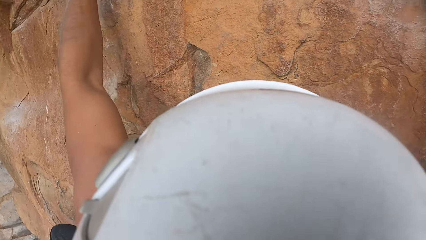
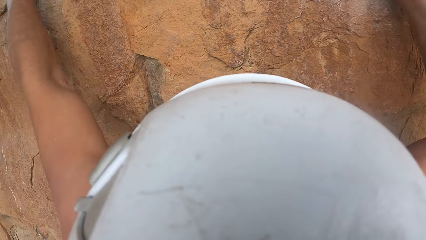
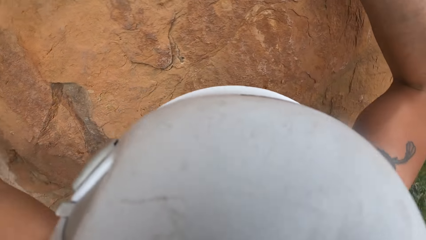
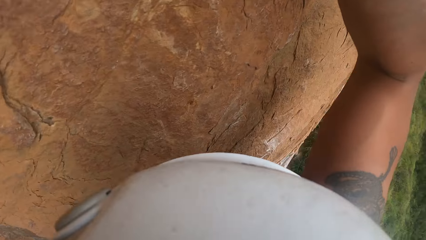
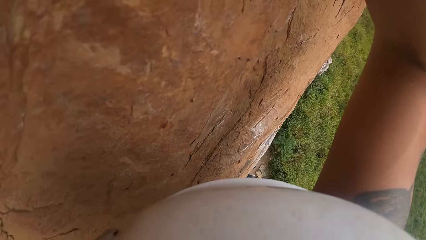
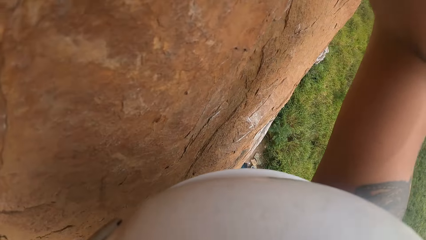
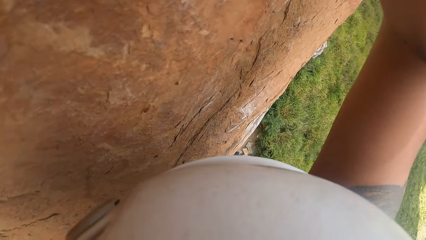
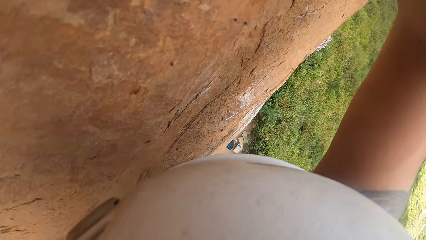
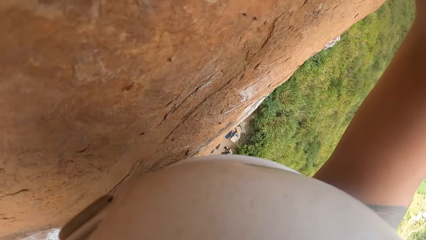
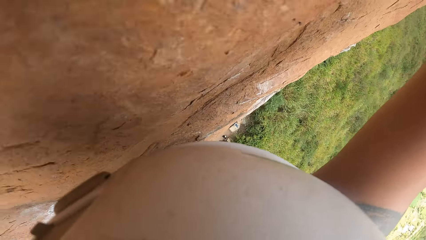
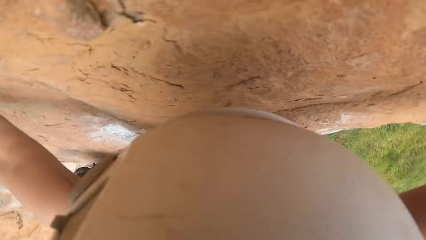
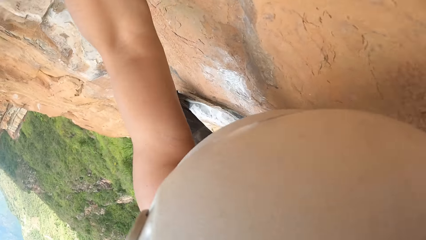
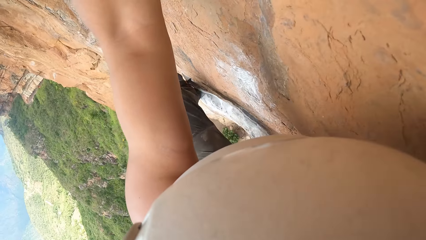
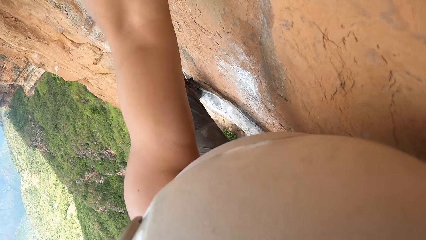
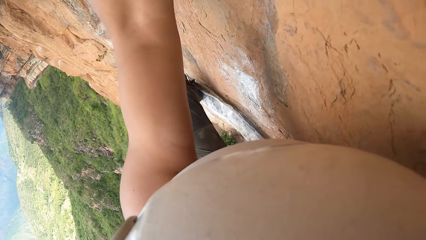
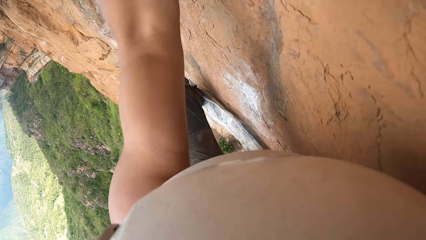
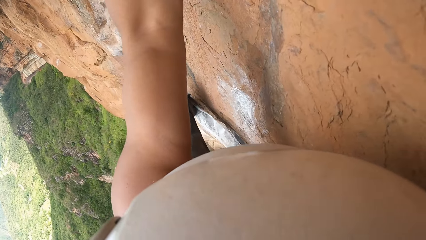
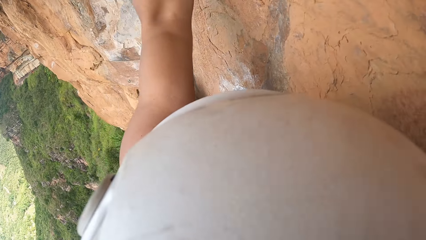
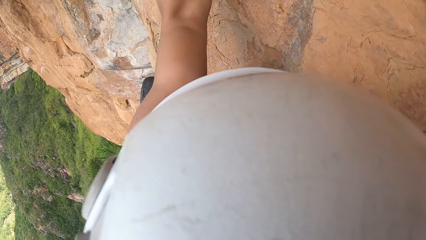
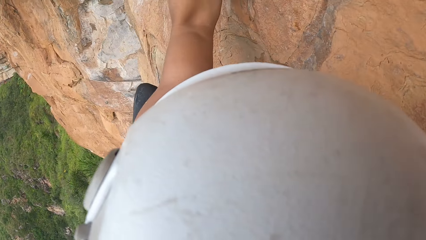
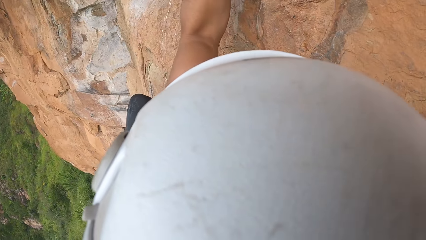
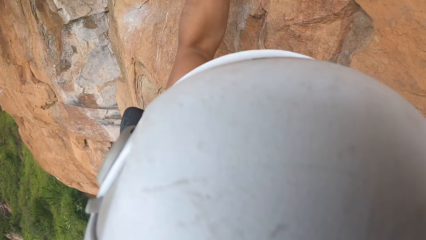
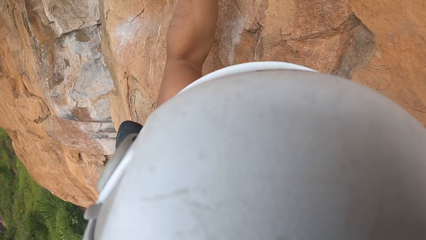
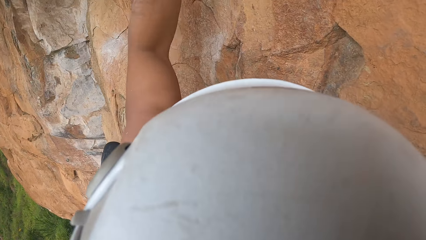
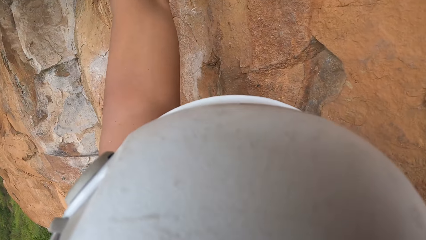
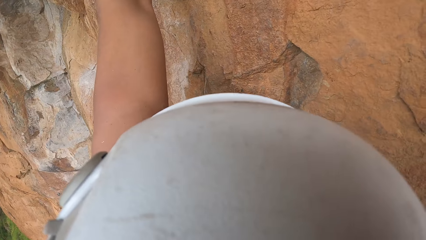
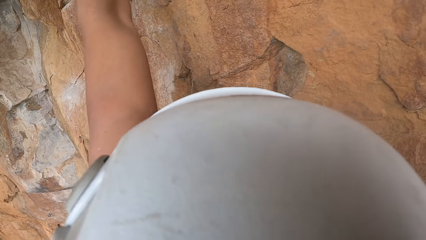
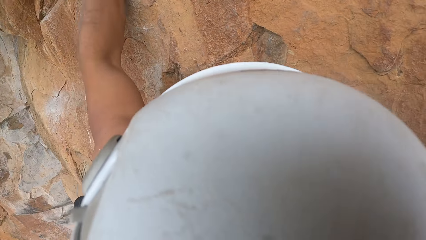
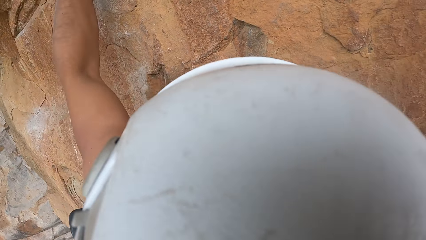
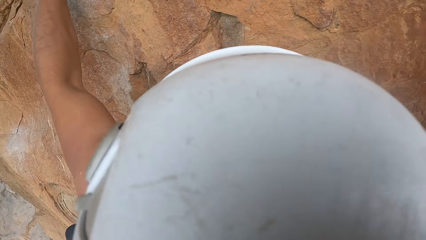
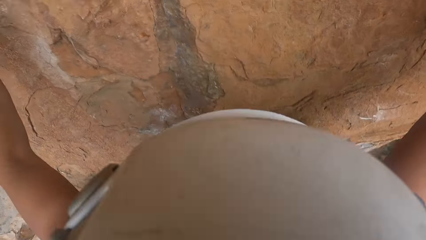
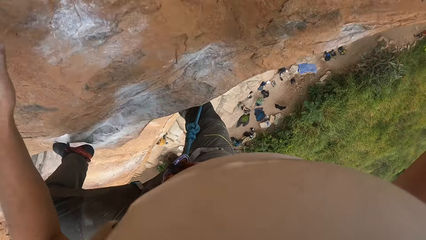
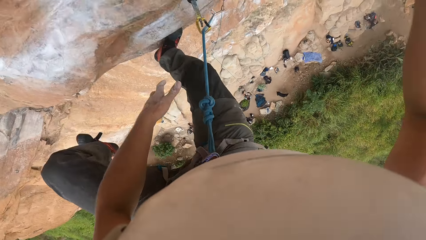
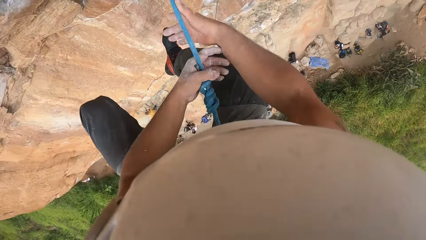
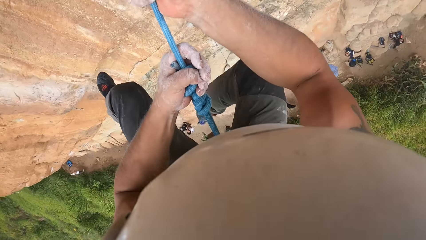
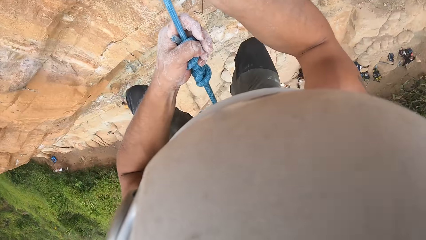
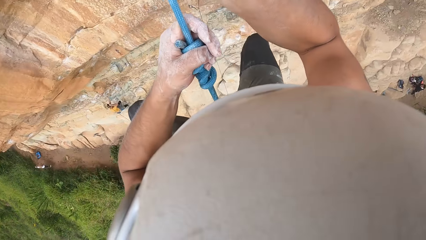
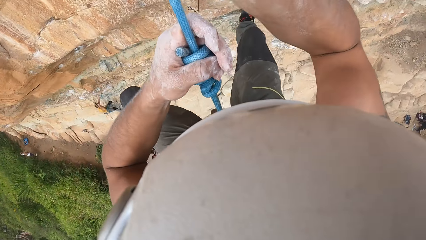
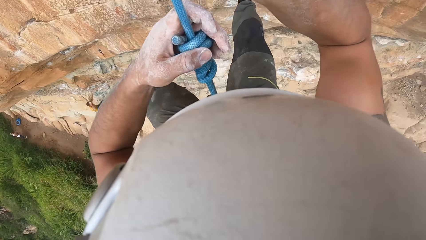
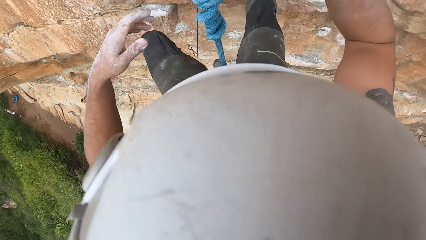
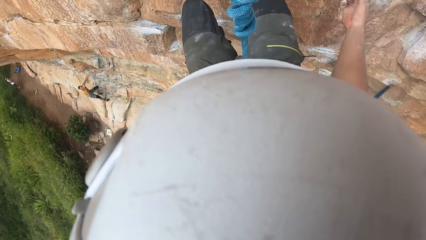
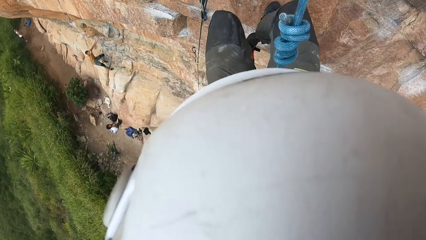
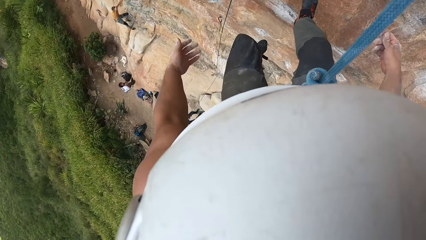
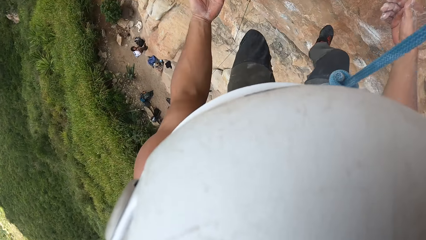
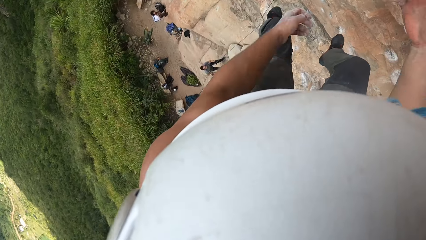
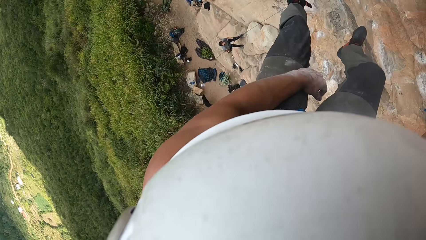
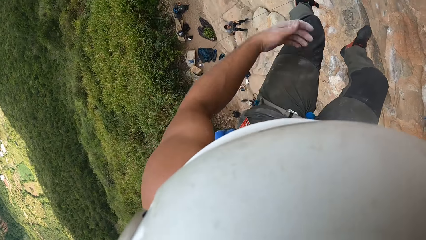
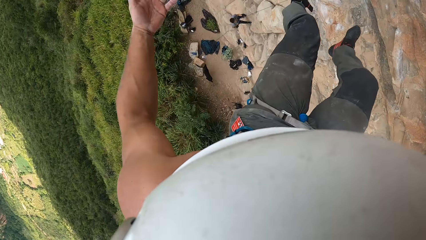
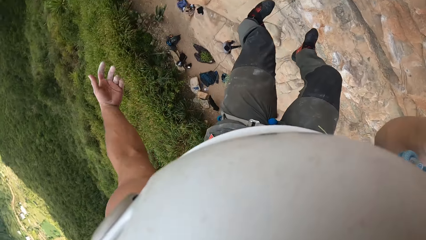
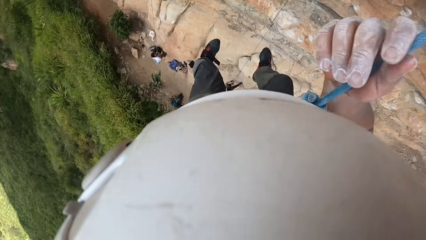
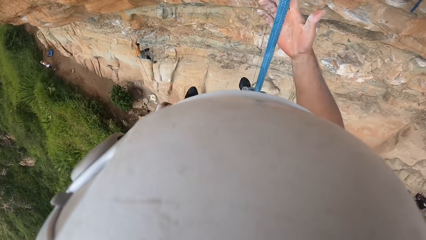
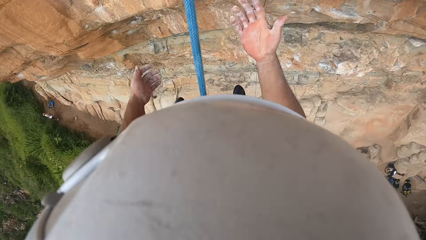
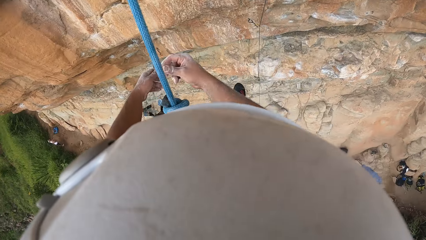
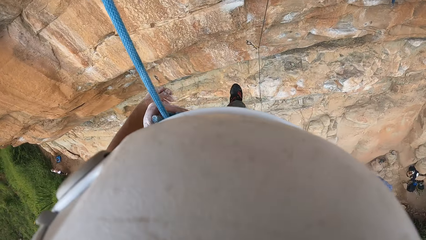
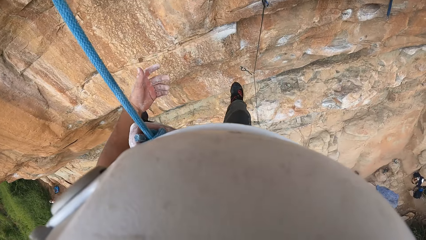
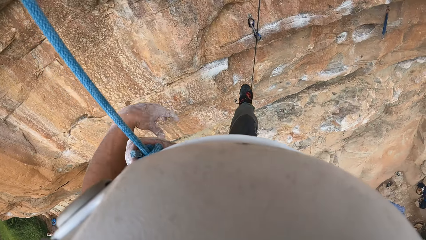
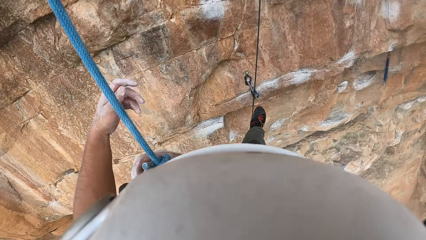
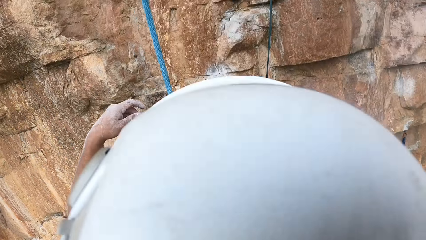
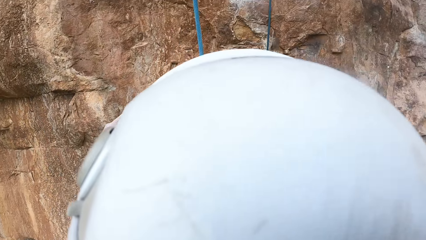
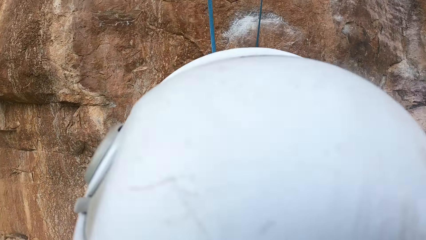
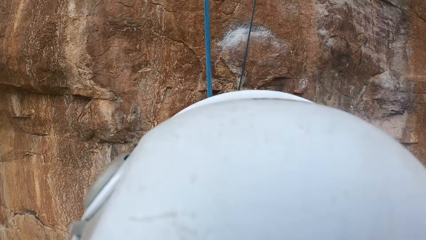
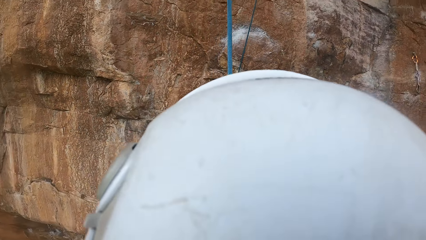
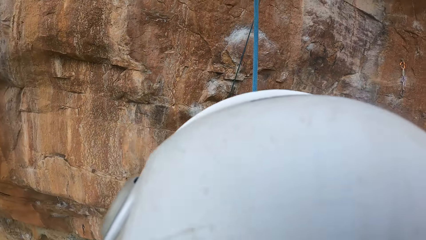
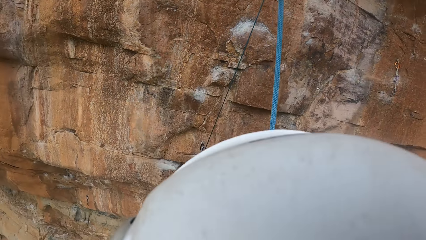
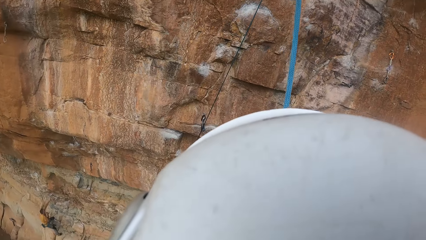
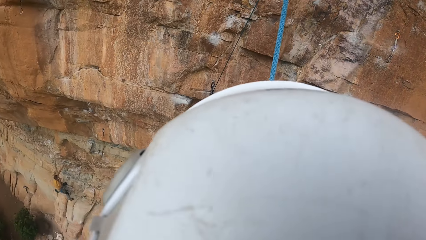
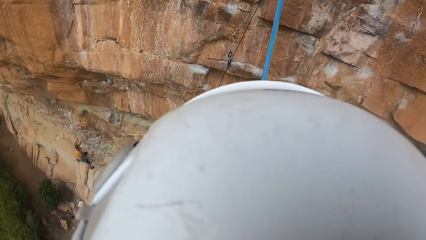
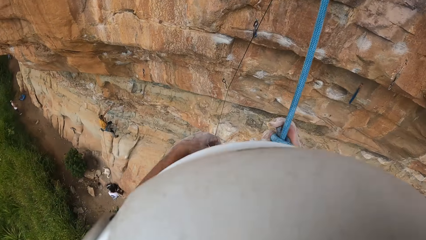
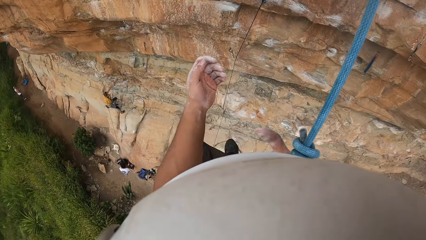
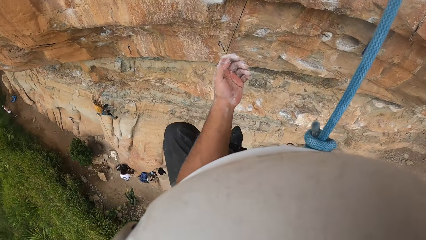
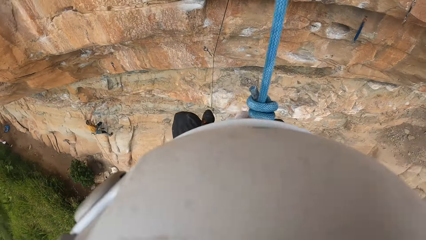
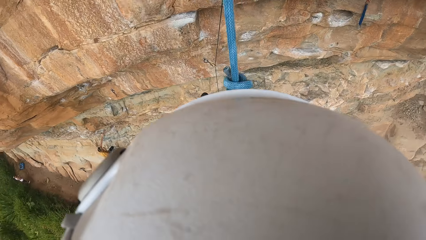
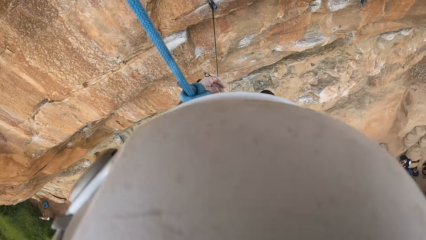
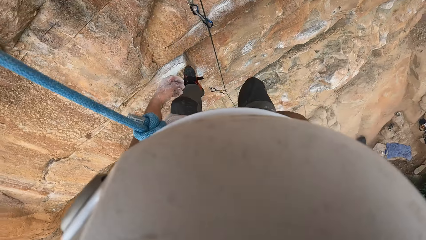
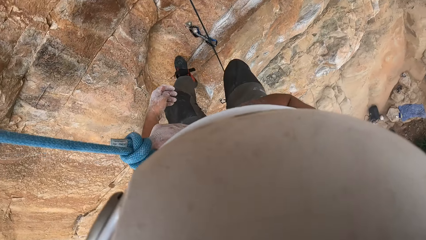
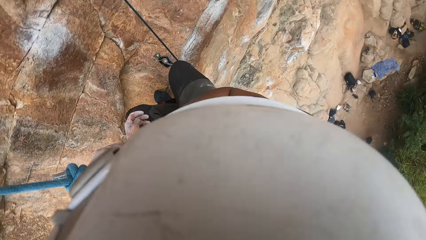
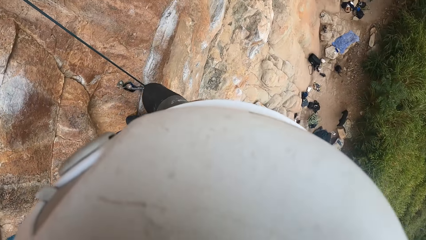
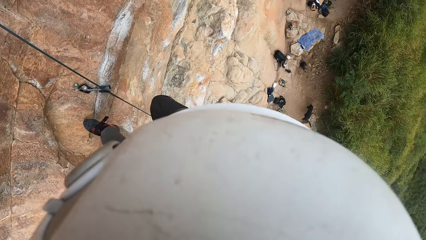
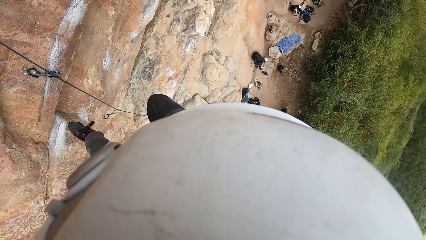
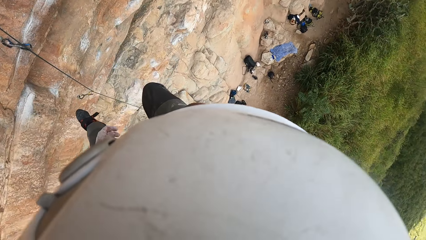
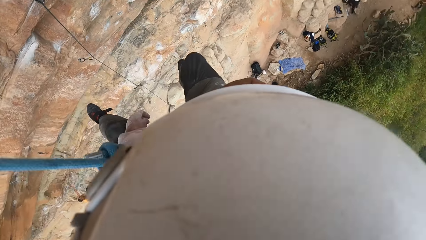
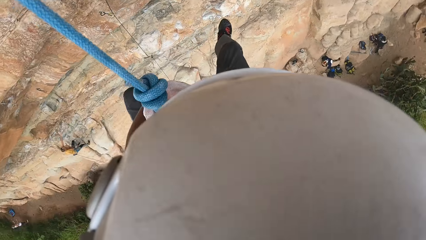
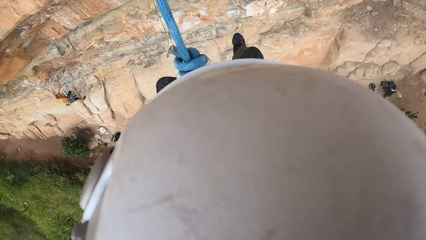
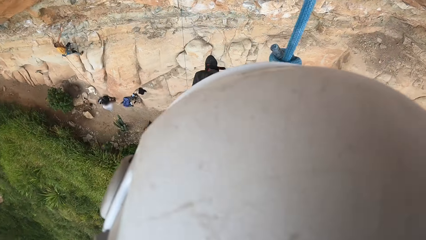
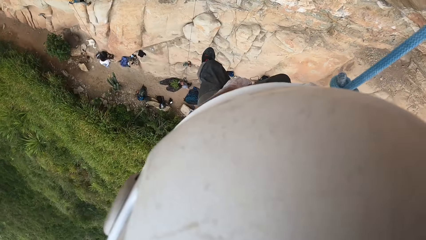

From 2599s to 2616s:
The camera wearer looks down. They hold the rock with the left hand. They hold the rope with both hands. They step on the rock with both feet. They look down. They move around both hands. They stare around the mountain. They climb down. They climb down with both limbs.
